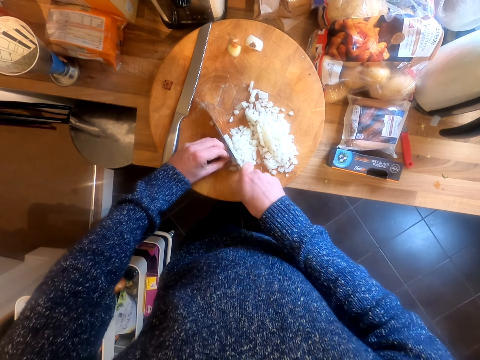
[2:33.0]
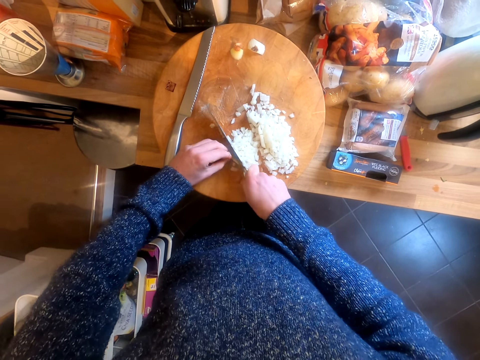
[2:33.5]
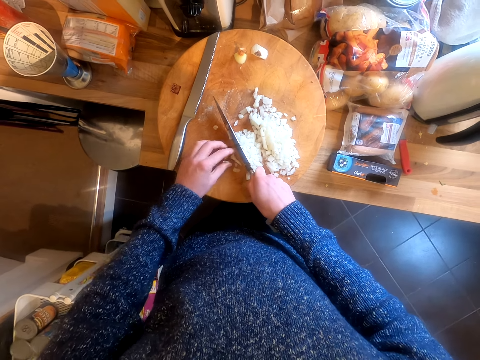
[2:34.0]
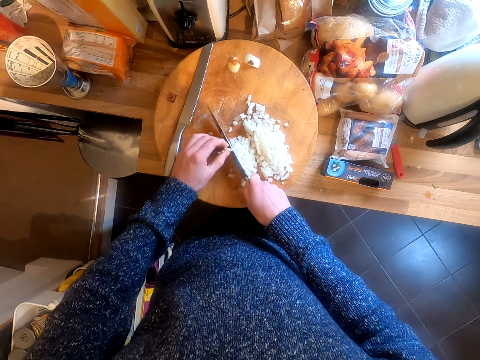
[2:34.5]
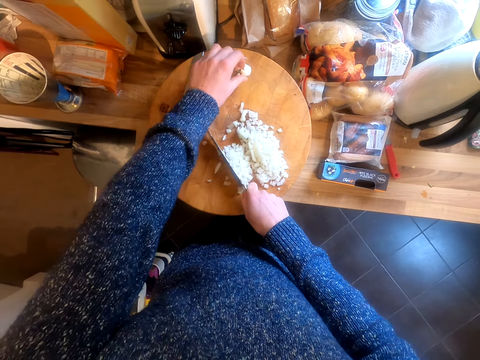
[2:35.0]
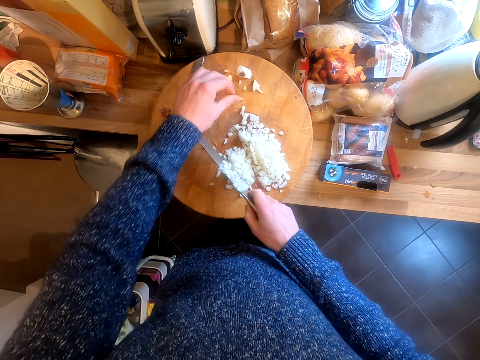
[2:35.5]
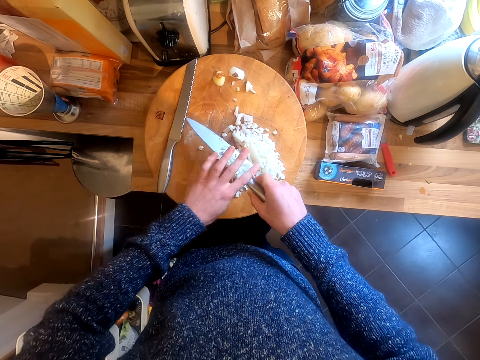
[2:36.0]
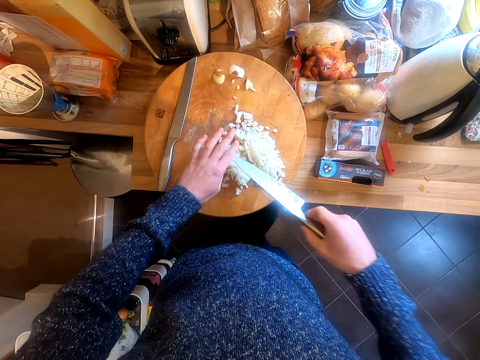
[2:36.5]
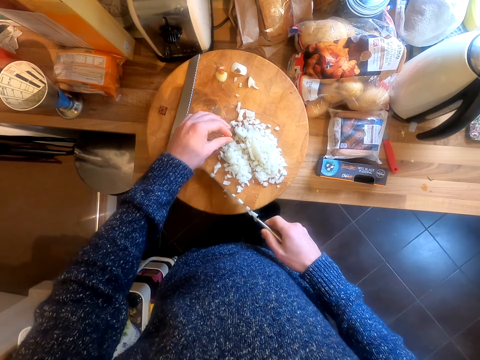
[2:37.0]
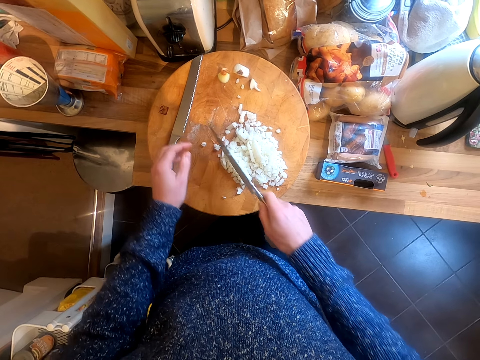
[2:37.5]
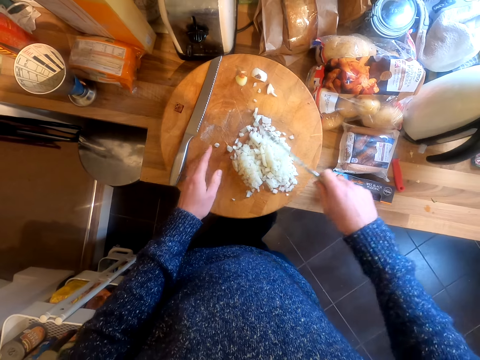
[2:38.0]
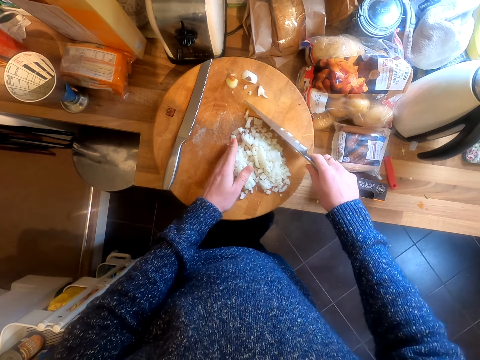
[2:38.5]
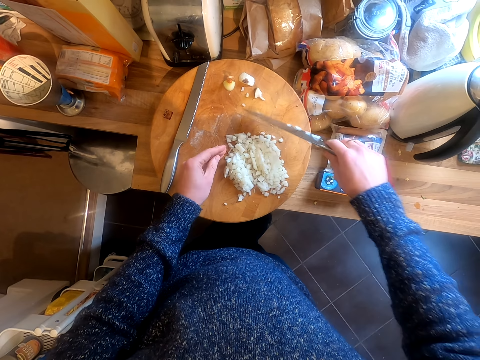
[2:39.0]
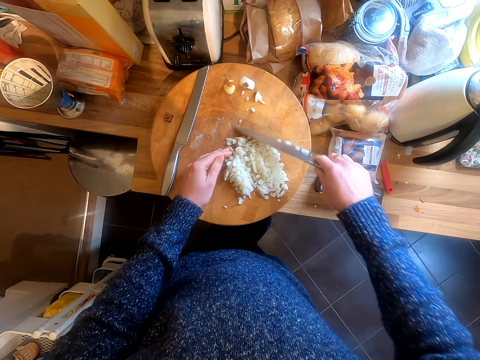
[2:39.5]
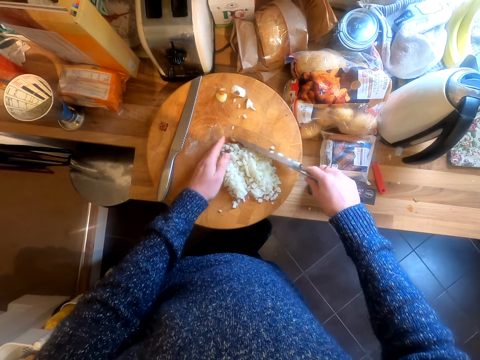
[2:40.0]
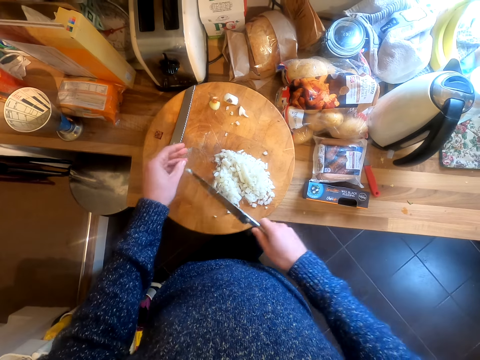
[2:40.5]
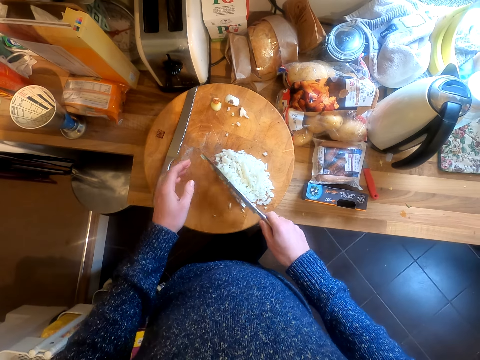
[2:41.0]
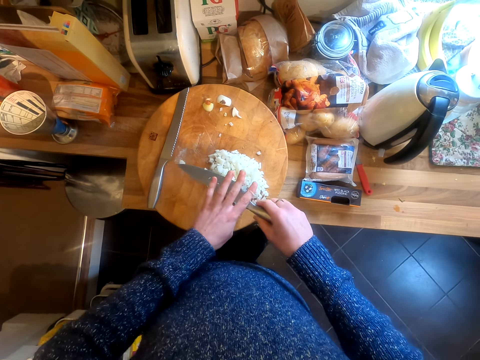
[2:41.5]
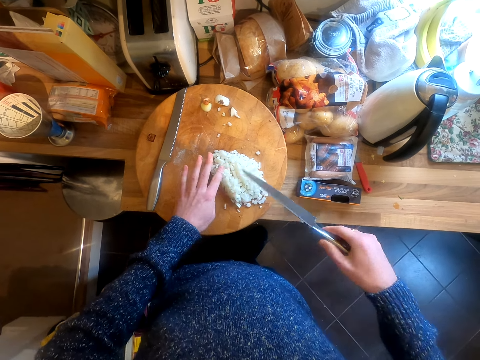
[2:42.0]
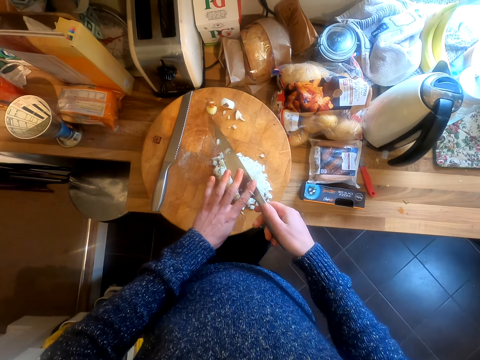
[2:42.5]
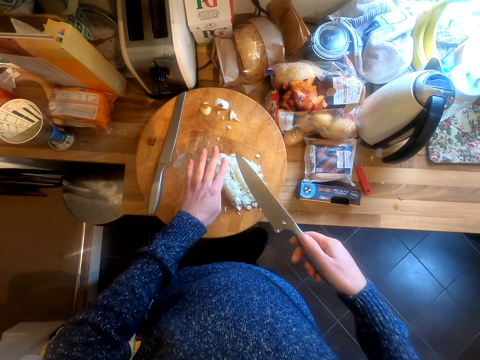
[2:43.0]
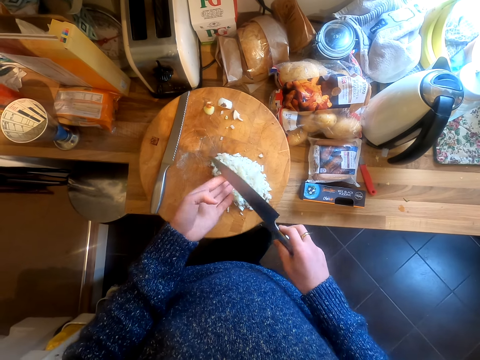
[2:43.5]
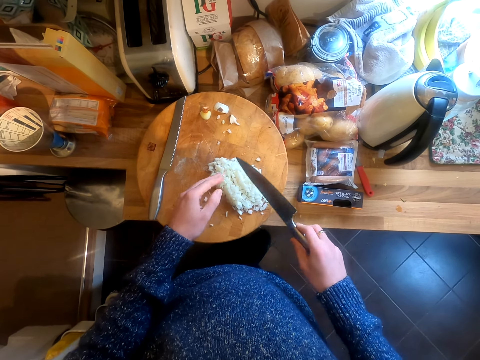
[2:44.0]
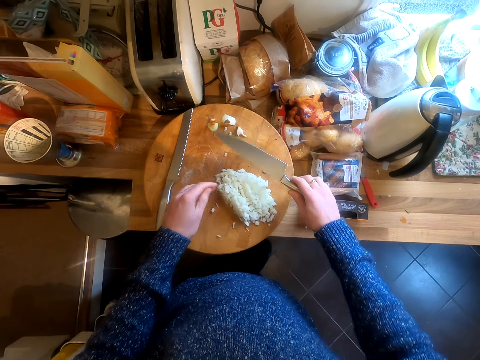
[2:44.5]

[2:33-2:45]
The camera wearer takes a piece of onion. They put the piece of onion on the chopping board. They remove the pieces of onion on the knife. They collect the pieces of onions. They remove the pieces of onion on the knife.

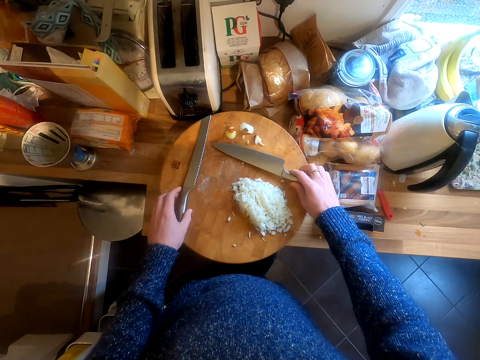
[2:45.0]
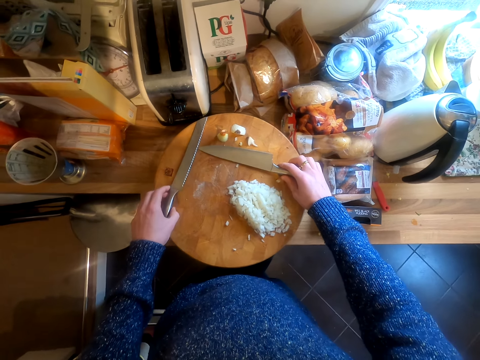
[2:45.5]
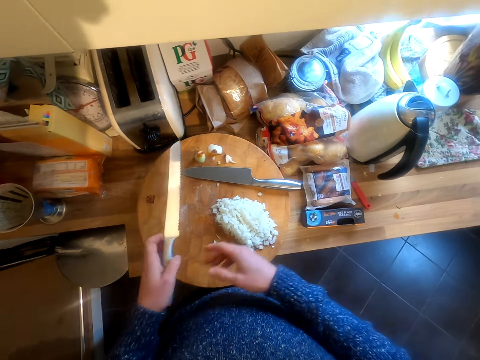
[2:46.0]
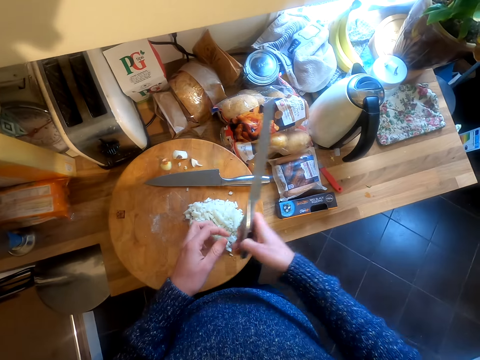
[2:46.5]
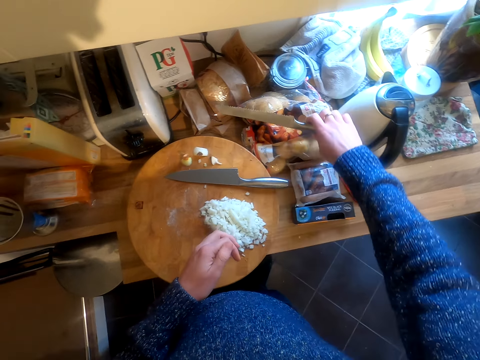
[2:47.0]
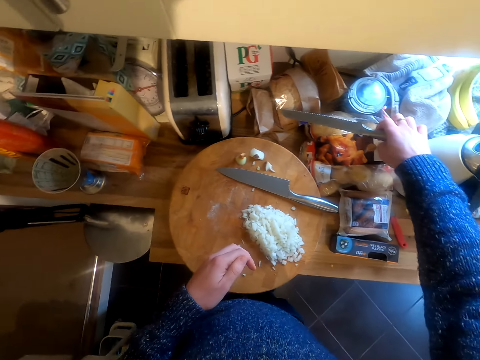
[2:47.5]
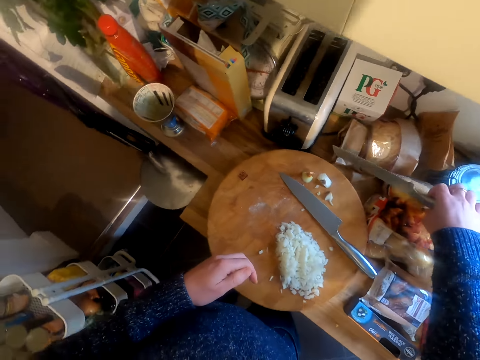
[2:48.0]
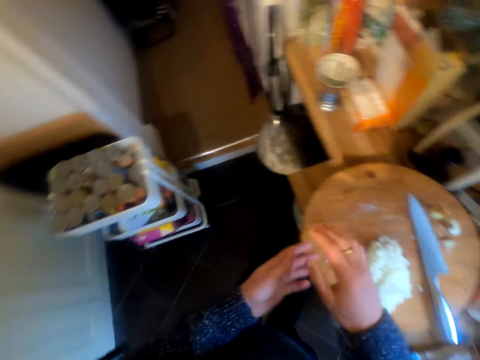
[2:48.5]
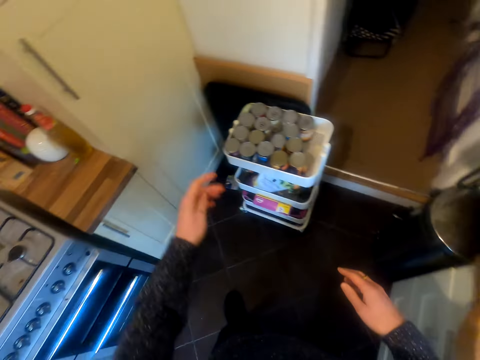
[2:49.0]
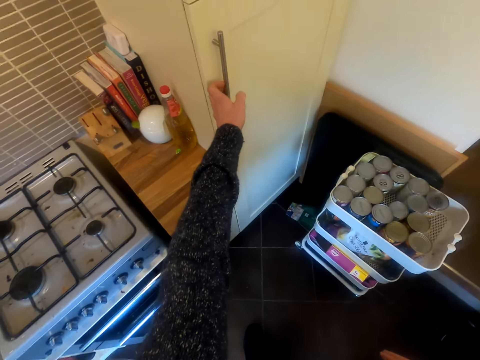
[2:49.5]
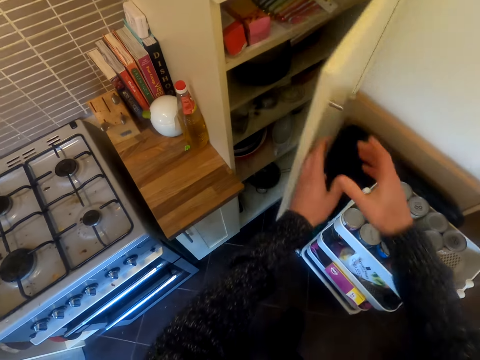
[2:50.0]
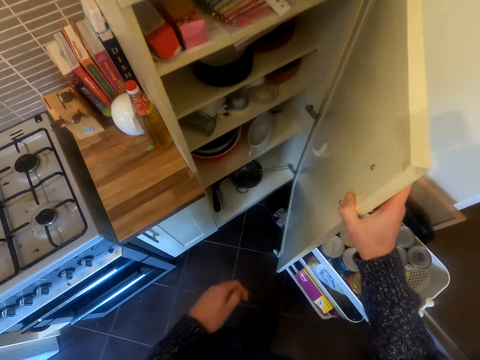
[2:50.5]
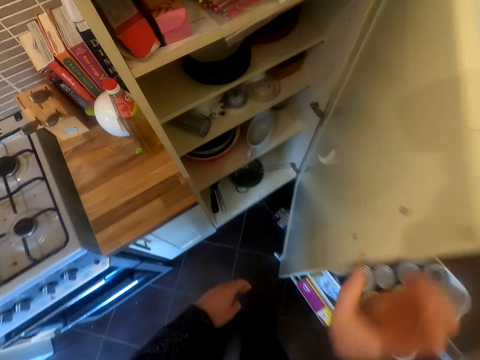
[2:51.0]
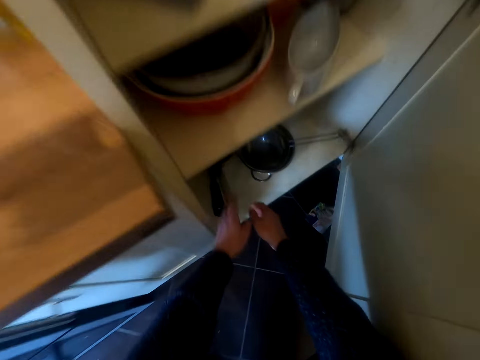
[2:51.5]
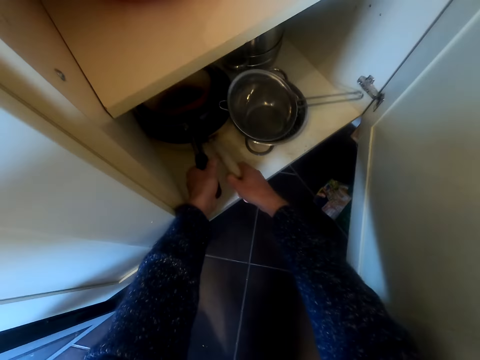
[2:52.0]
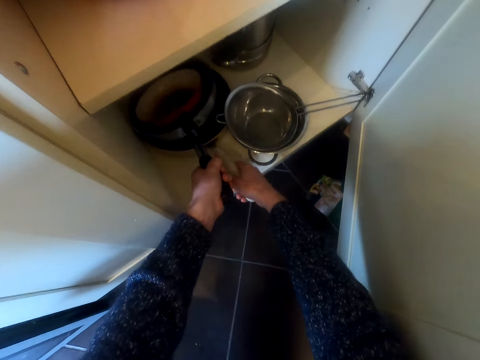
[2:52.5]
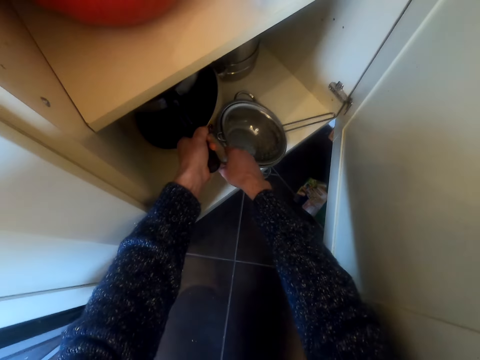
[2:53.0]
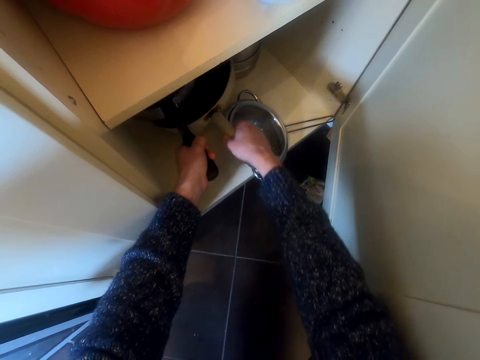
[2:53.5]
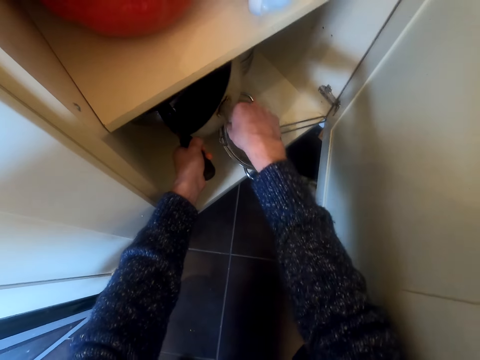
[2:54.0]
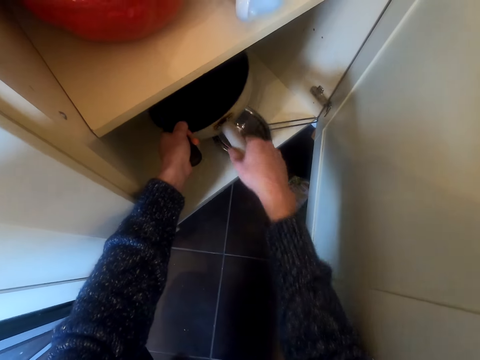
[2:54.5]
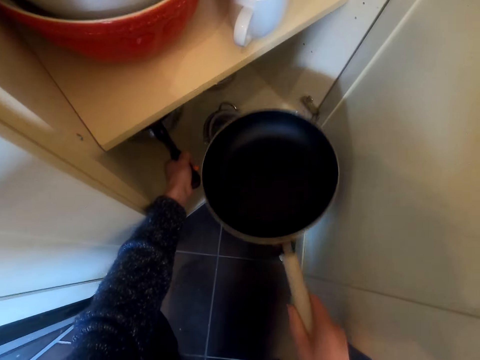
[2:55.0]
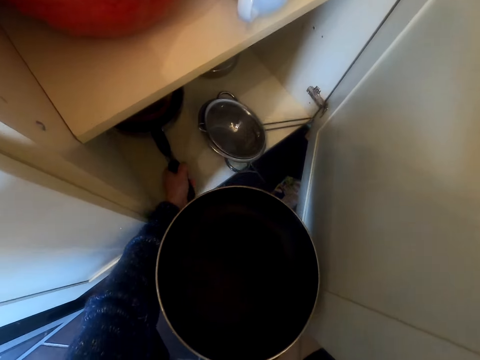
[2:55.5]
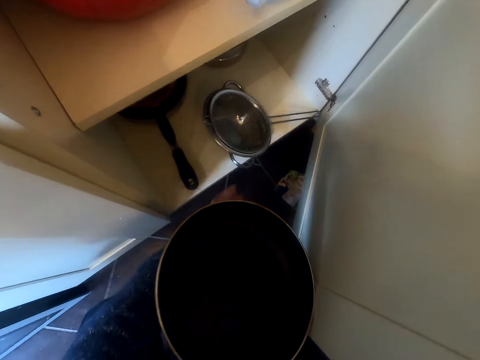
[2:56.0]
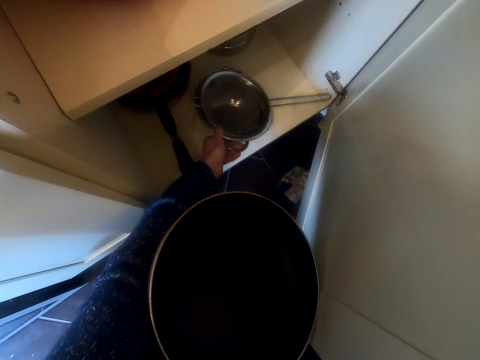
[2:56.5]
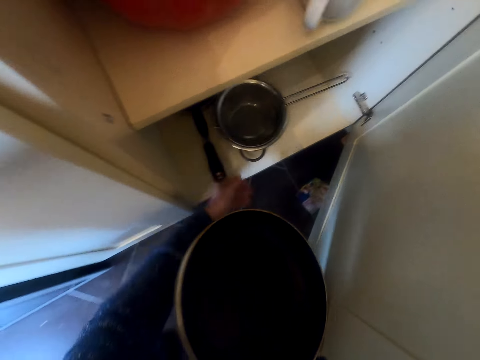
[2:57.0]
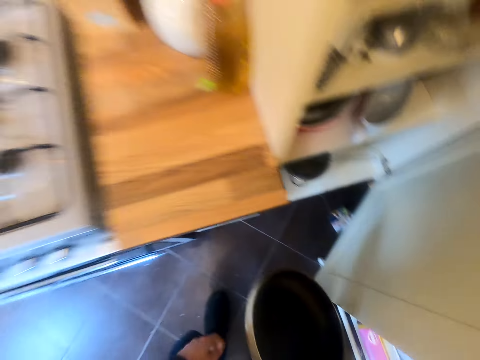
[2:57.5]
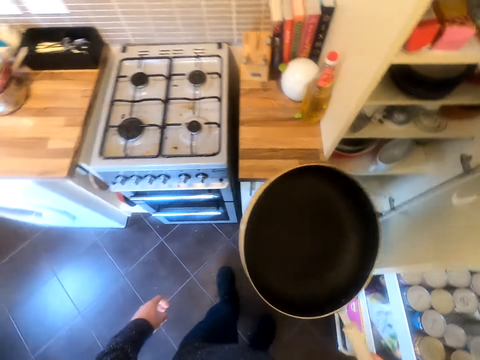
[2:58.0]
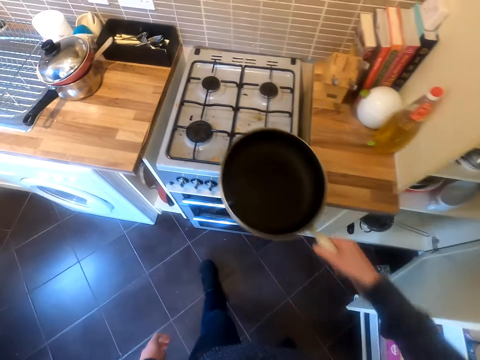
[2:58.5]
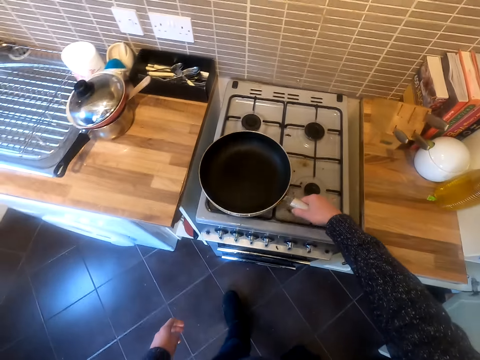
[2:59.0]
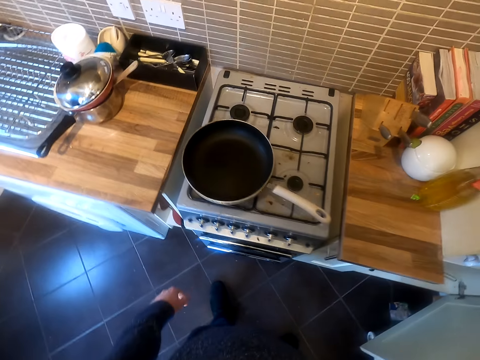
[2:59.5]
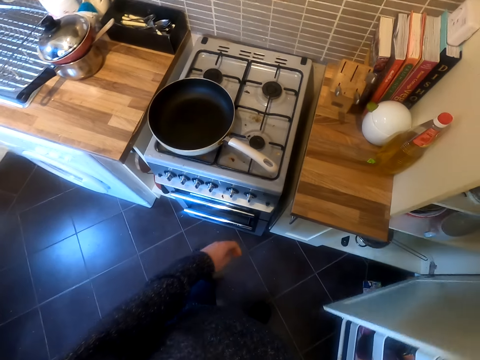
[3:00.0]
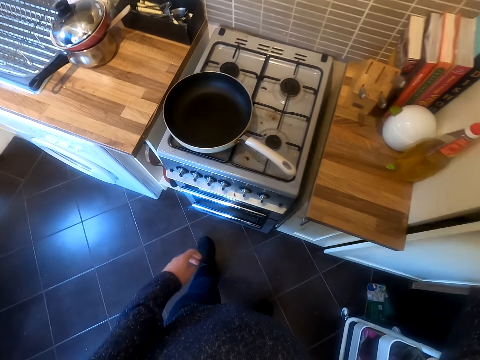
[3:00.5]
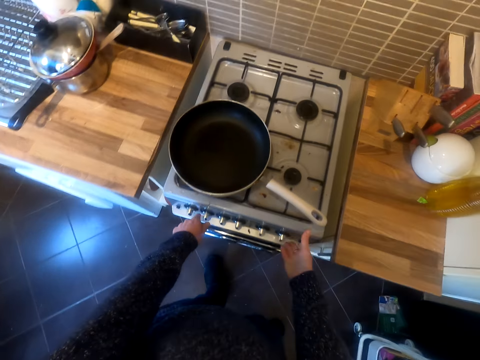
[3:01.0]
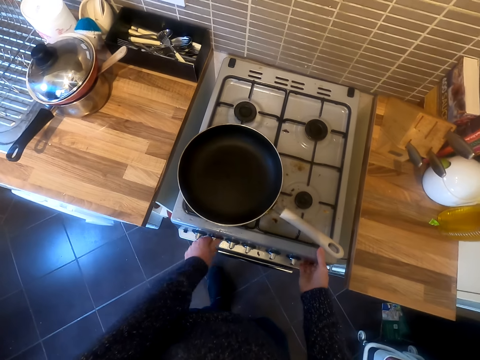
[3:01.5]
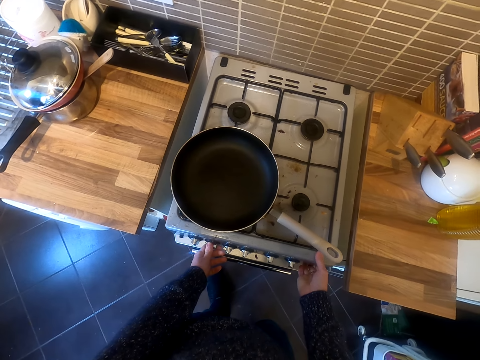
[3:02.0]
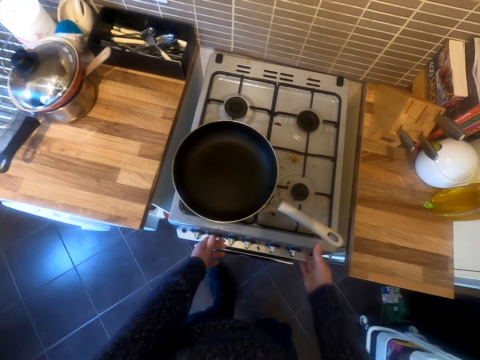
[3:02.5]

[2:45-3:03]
The camera wearer puts the knife on the chopping board. He takes another knife. He puts the knife aside on the fruits. He rubs his hands. He moves in the room. He opens the cupboard or cabinet door. He removes the cooking pan from the cupboard. He moves a sieve in the cabinet. He puts the cooking pan on the stove. He closes the cupboard door. He turns on the stove.
